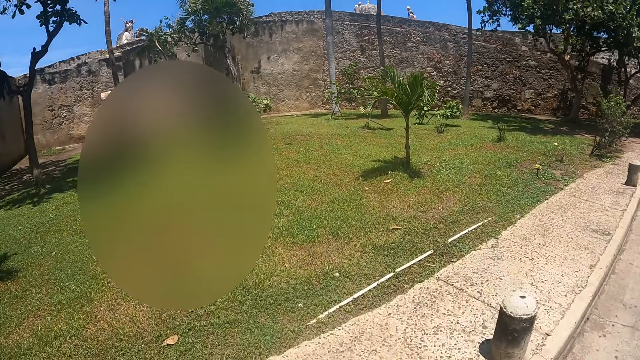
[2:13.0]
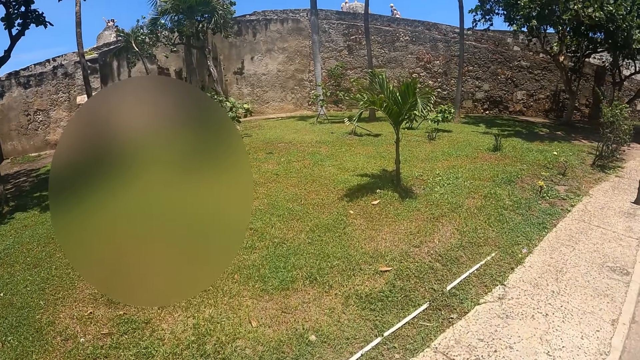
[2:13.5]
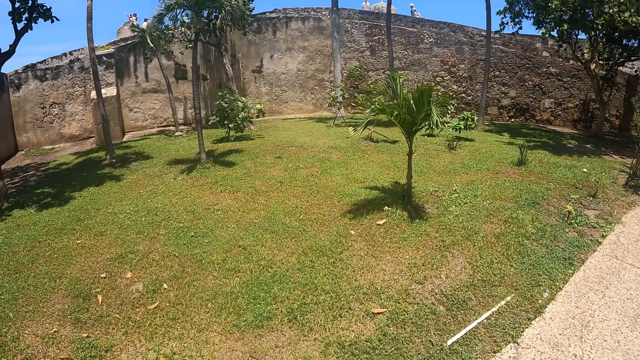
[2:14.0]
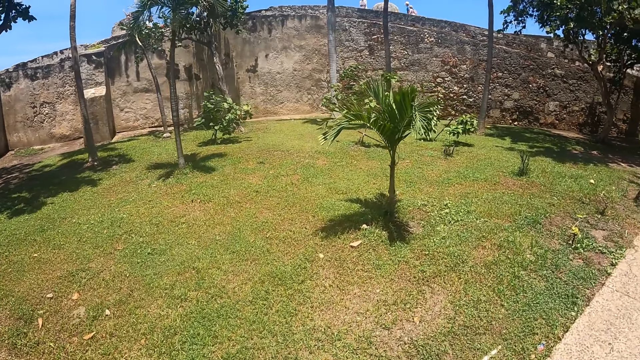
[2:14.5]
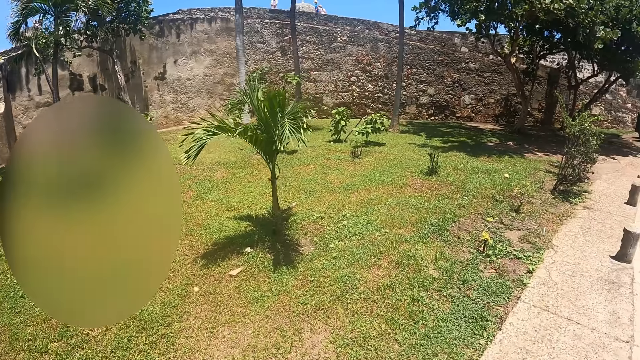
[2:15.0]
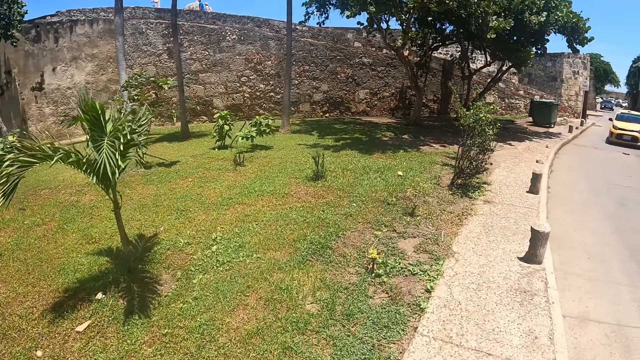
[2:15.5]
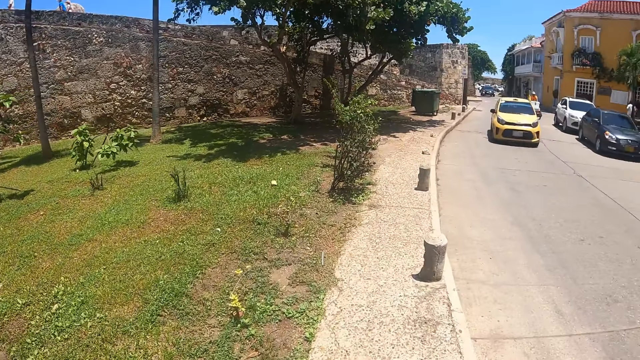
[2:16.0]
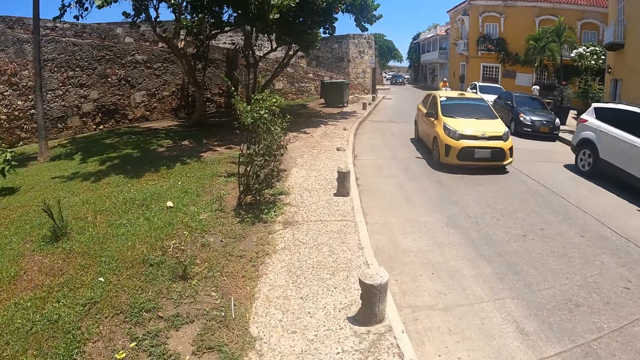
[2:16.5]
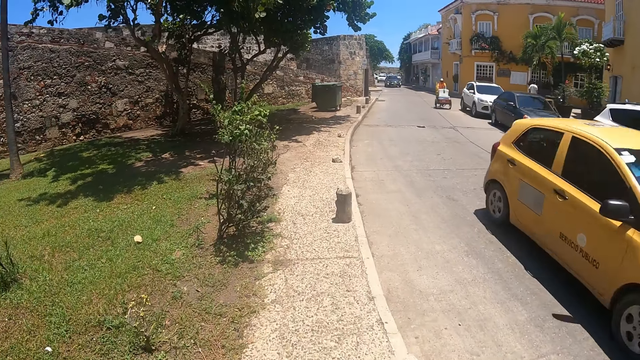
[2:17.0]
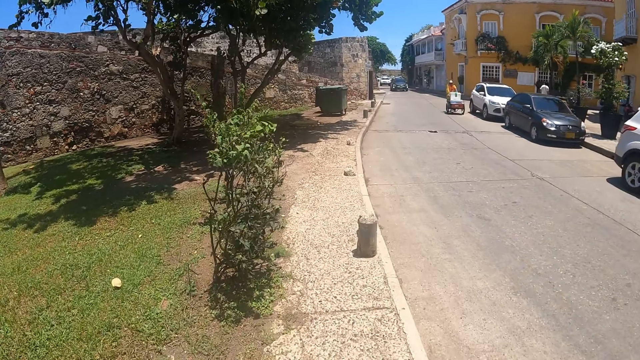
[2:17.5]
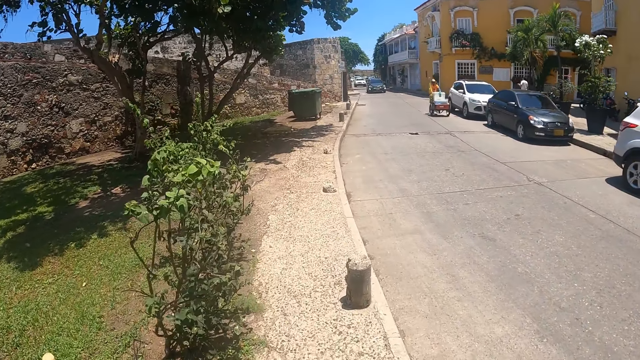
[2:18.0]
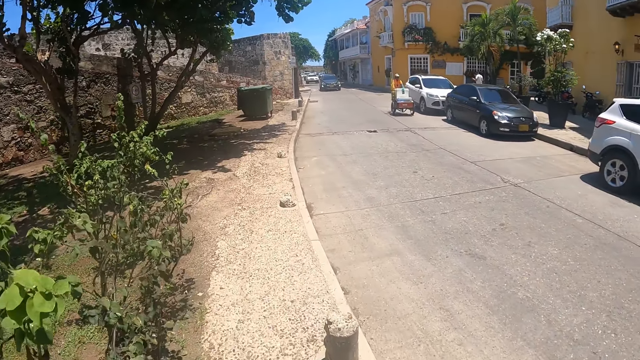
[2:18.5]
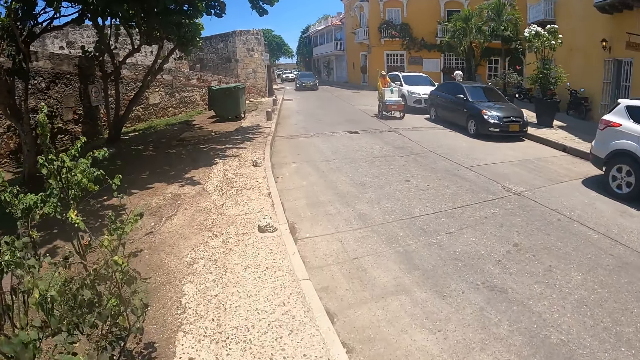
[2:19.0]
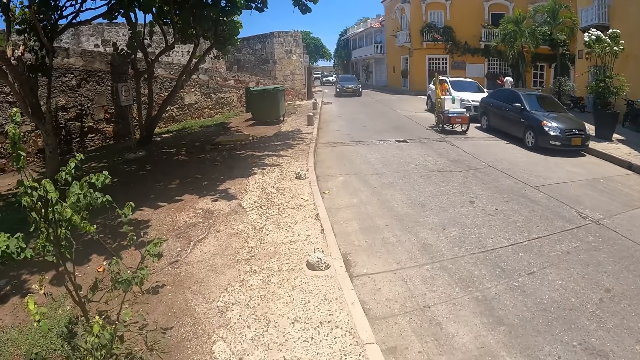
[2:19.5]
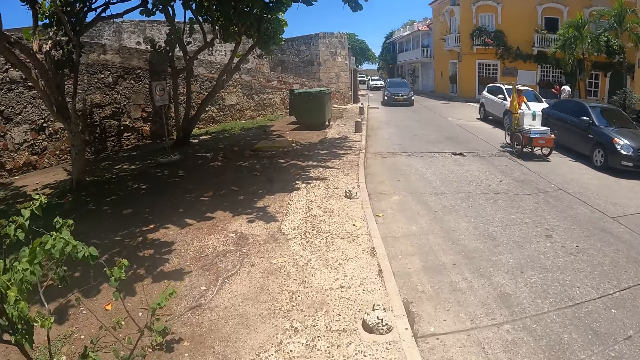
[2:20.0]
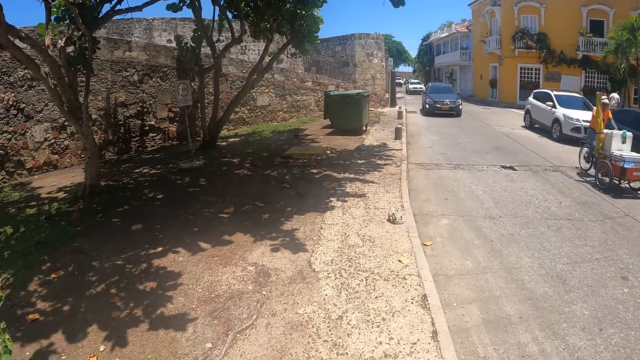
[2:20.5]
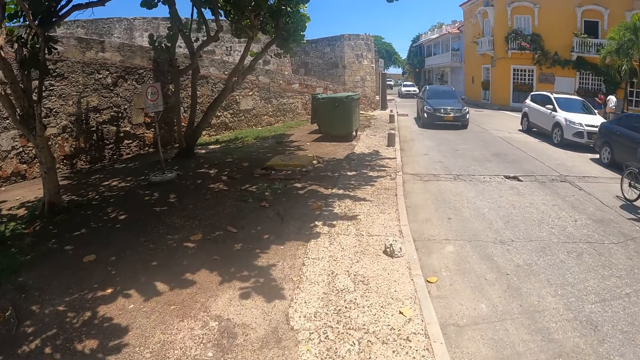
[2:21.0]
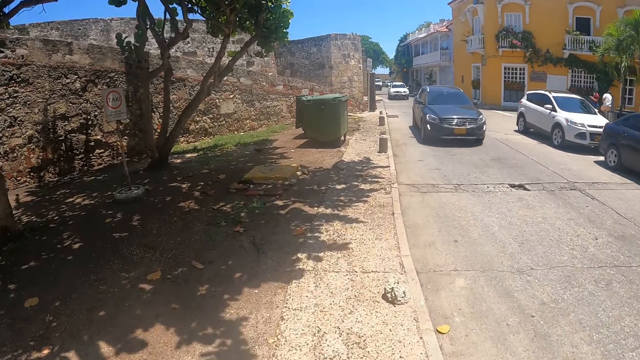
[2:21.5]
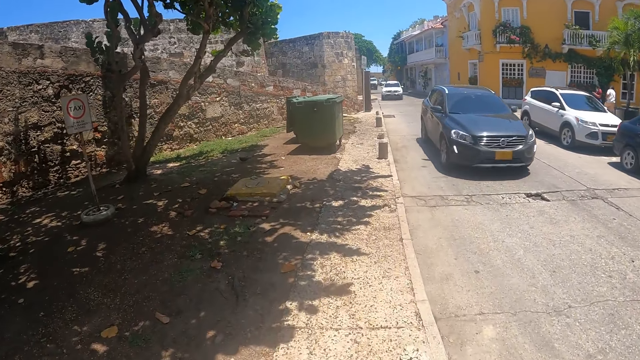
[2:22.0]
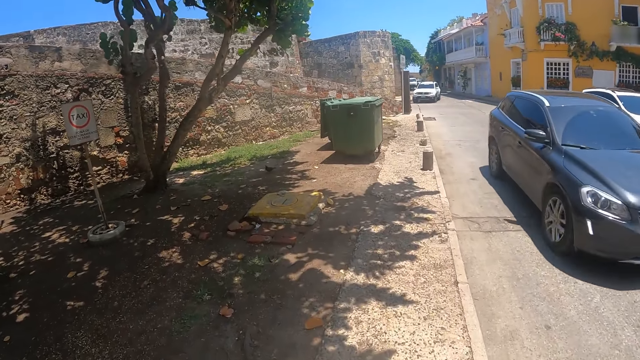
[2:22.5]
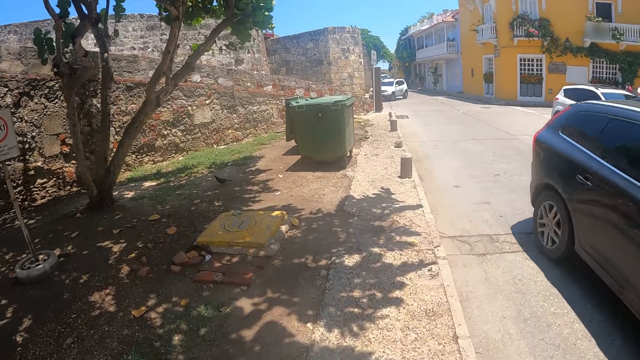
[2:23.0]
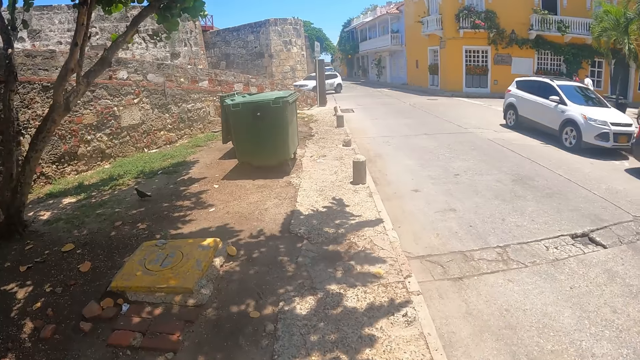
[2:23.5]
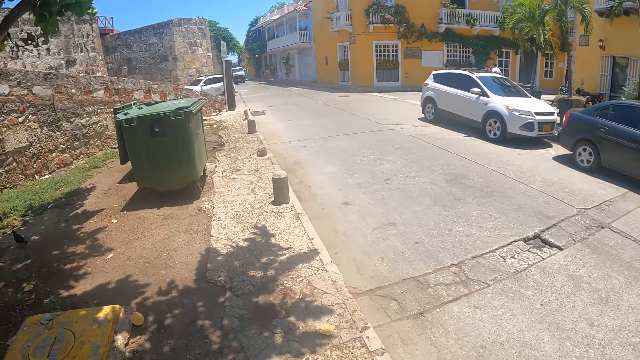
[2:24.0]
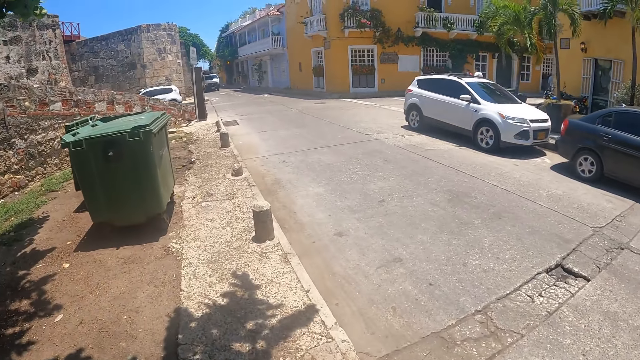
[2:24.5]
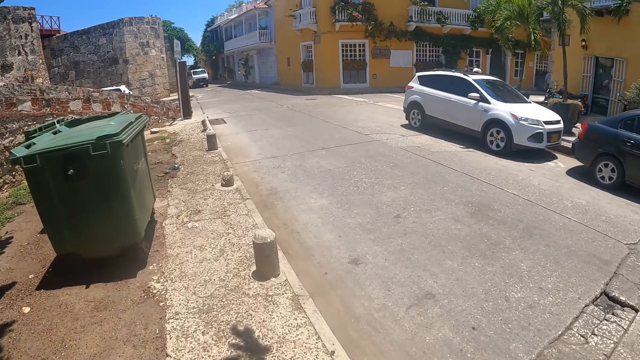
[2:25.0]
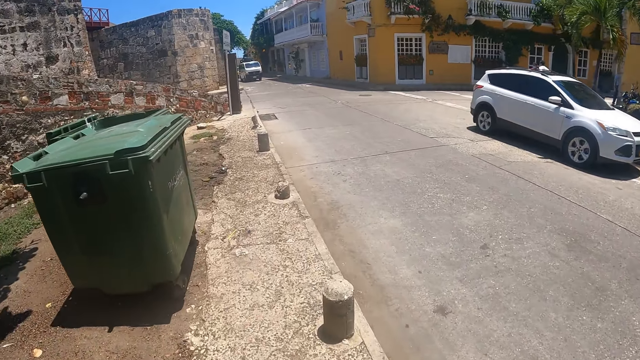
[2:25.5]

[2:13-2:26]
The camera wearer walks on the sidewalk and looks around. A person pushes a trolley cart on the road. The camera wearer walks on the sidewalk.

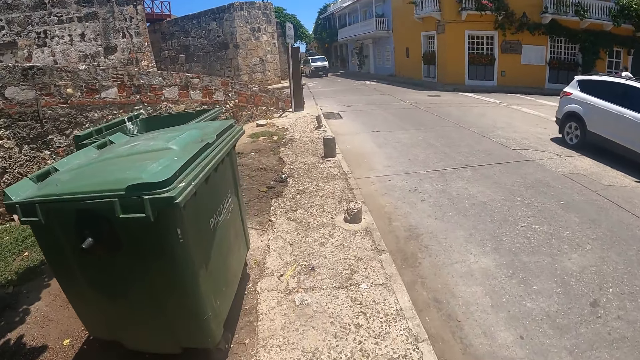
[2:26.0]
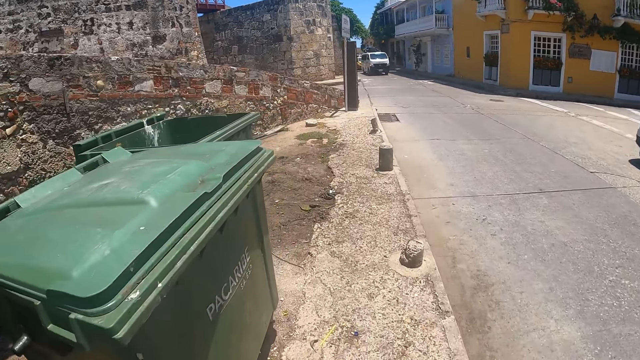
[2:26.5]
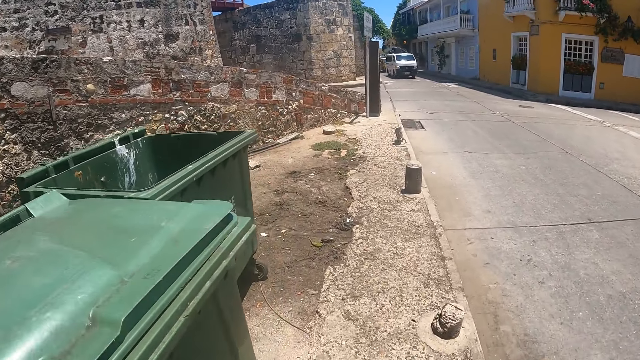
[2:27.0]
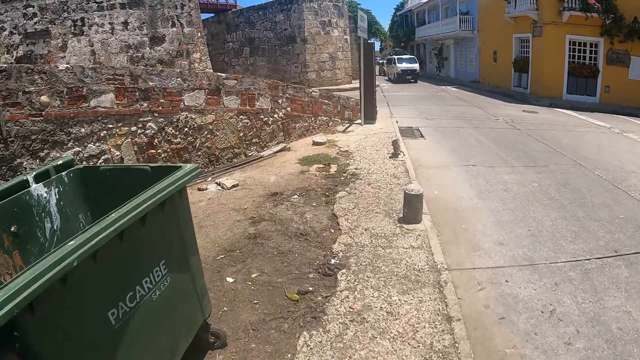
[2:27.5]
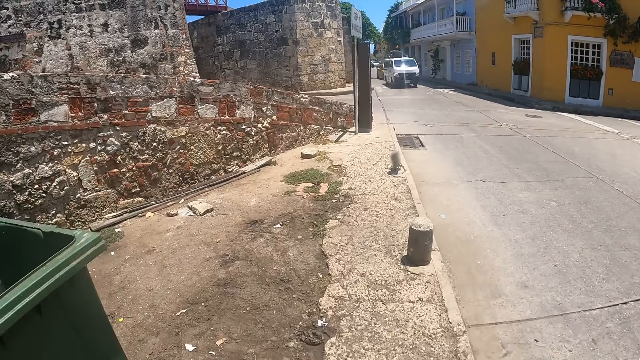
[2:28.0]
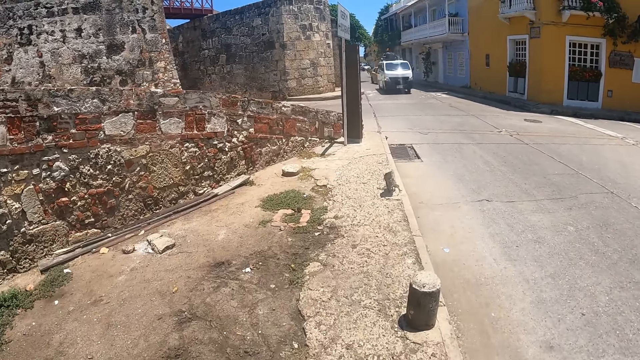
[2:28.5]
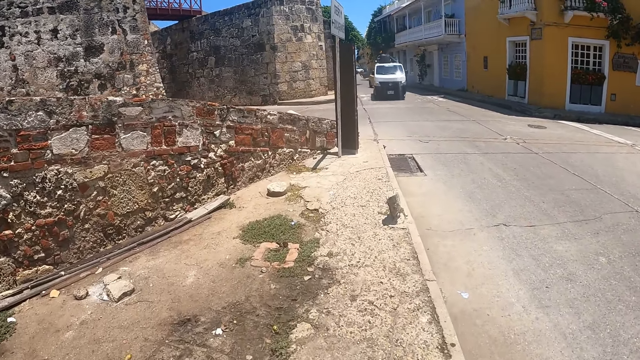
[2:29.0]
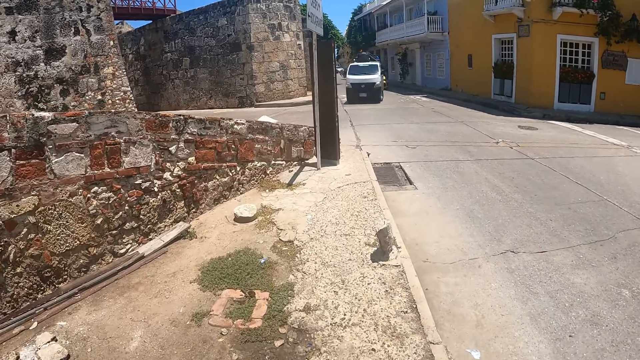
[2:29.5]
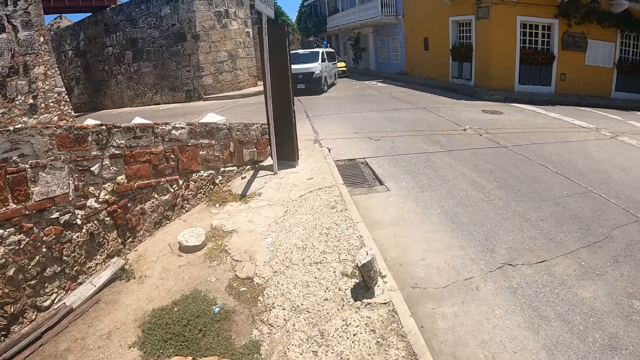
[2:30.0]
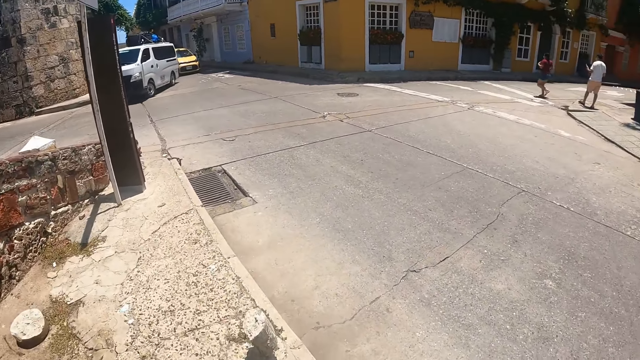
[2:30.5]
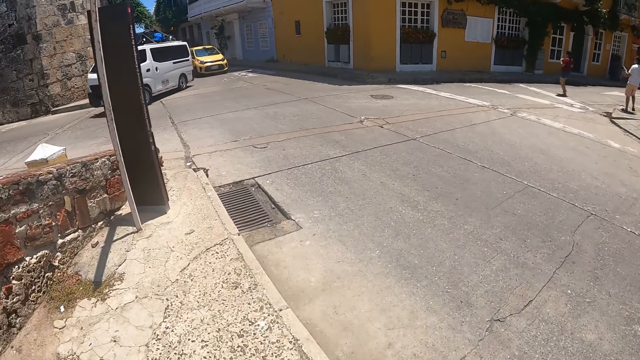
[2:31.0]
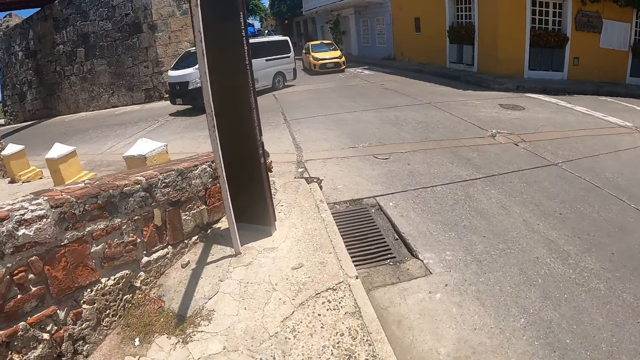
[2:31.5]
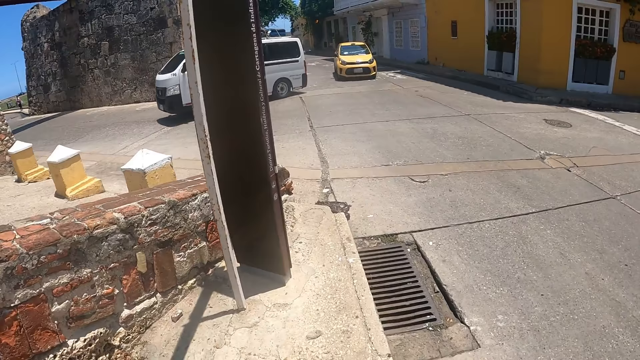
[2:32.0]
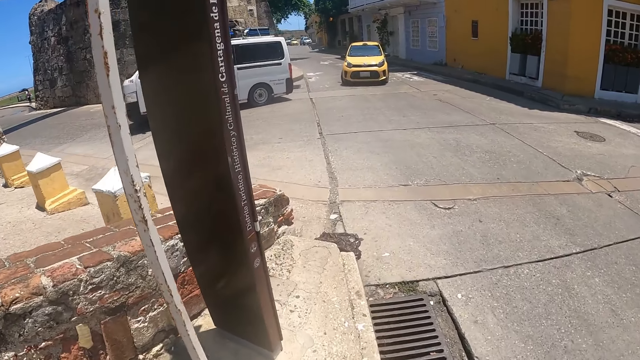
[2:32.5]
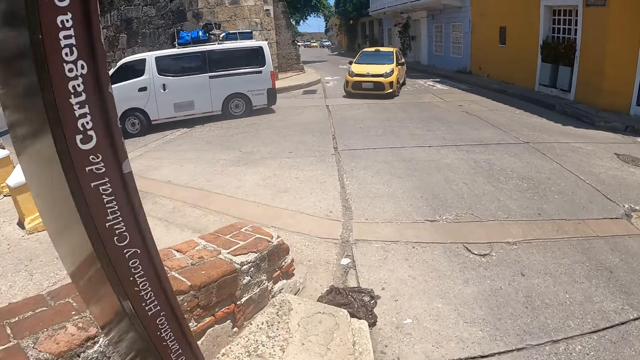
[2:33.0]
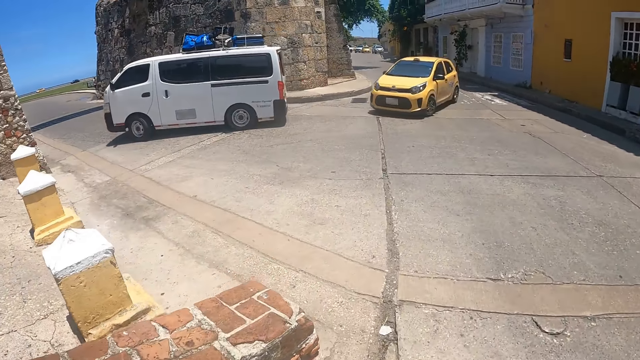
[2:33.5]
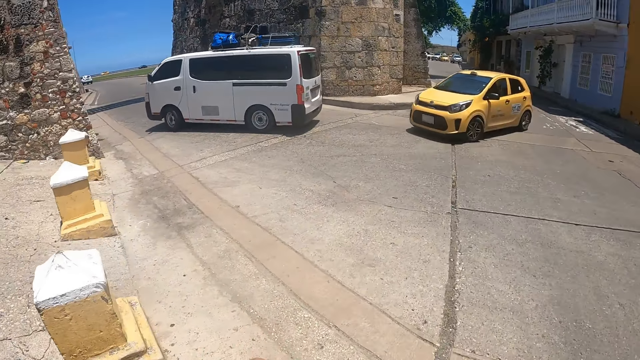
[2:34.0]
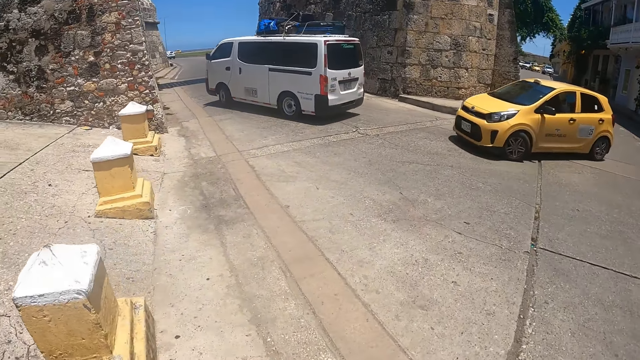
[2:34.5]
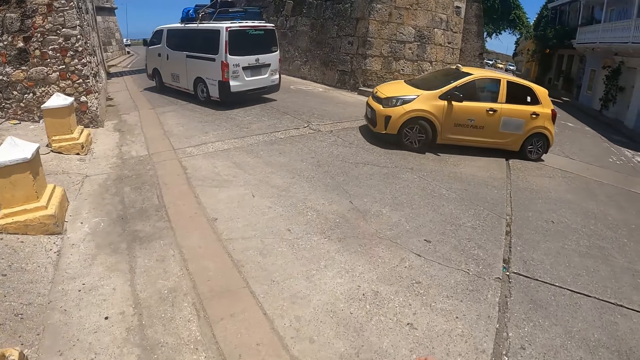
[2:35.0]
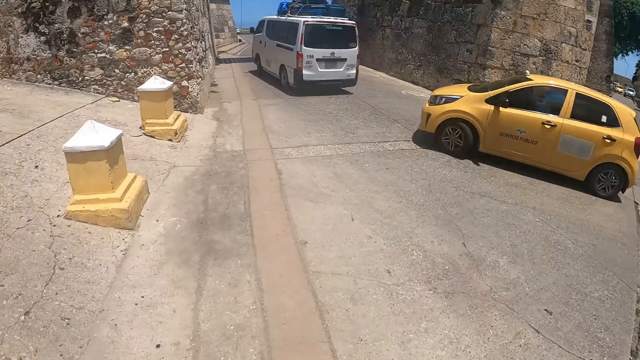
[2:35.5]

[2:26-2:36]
A person and another person walk around. The camera wearer walks on the sidewalk and looks around. They walk on the sidewalk and look around.
